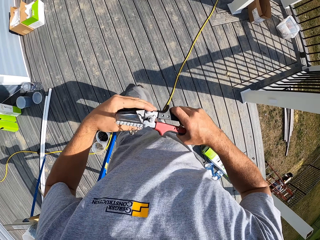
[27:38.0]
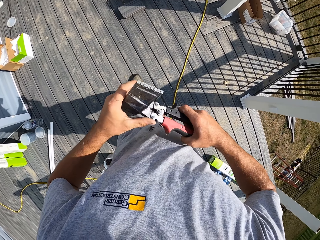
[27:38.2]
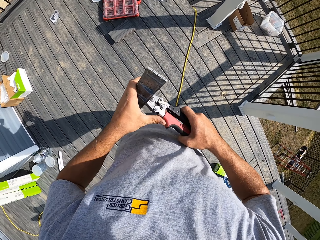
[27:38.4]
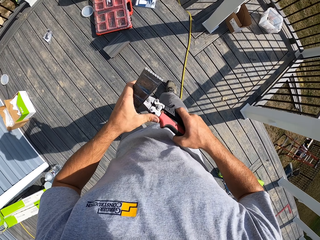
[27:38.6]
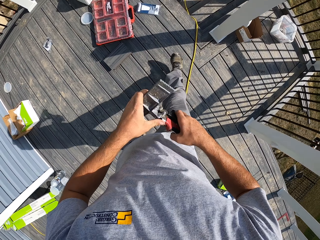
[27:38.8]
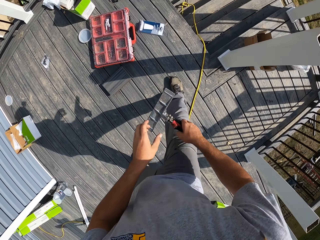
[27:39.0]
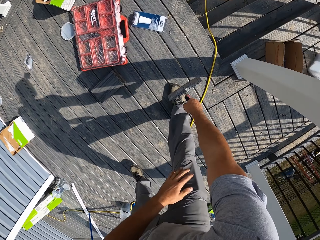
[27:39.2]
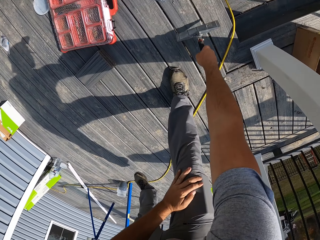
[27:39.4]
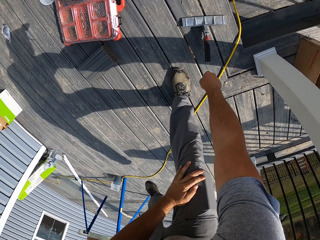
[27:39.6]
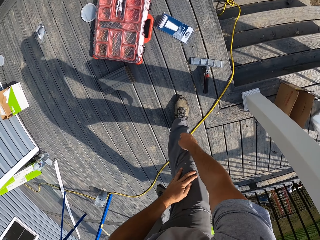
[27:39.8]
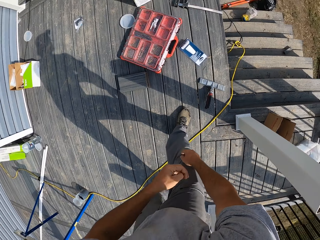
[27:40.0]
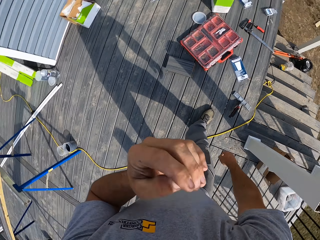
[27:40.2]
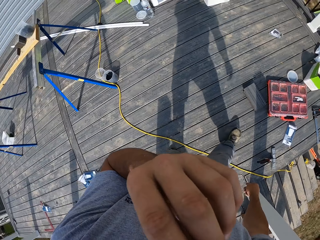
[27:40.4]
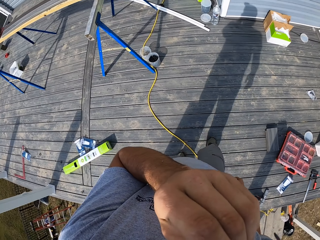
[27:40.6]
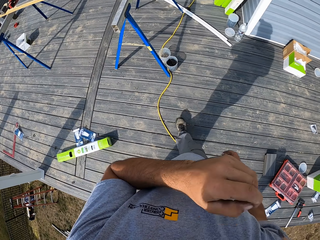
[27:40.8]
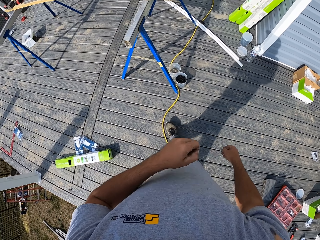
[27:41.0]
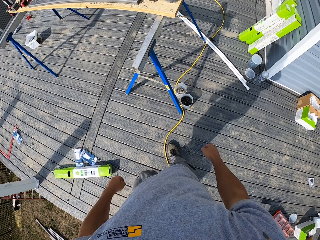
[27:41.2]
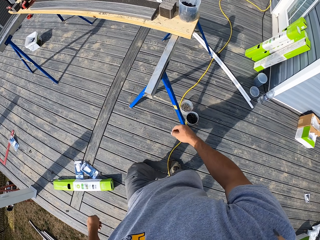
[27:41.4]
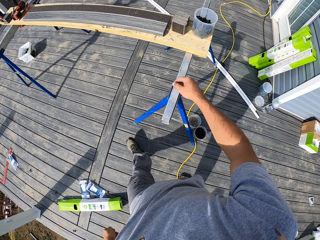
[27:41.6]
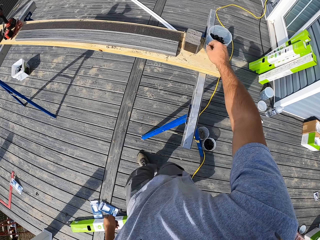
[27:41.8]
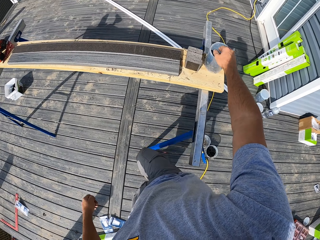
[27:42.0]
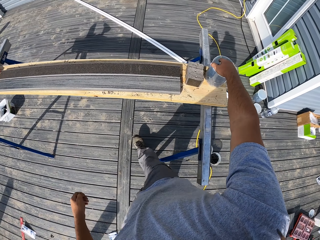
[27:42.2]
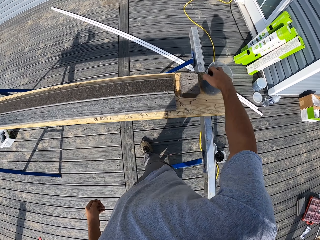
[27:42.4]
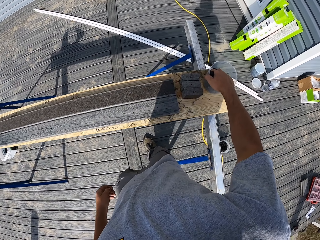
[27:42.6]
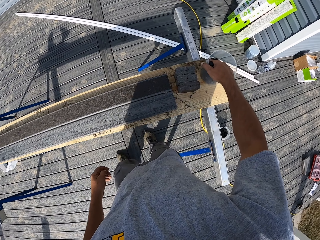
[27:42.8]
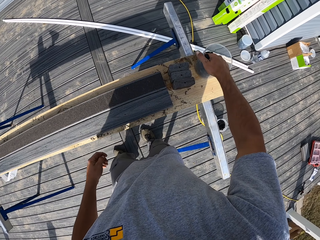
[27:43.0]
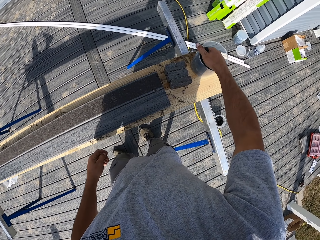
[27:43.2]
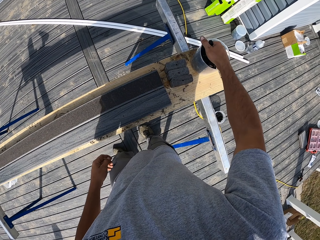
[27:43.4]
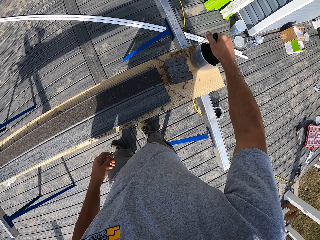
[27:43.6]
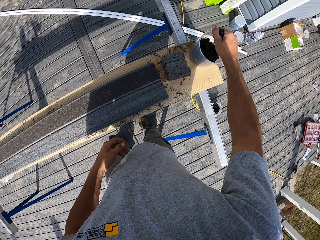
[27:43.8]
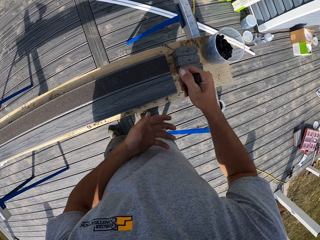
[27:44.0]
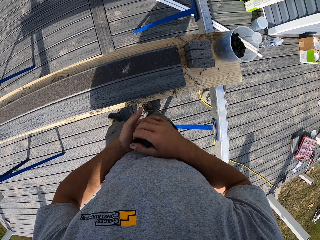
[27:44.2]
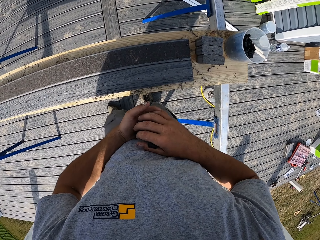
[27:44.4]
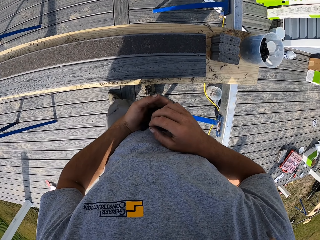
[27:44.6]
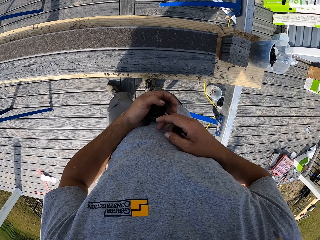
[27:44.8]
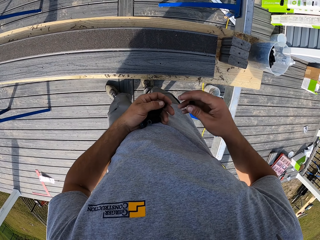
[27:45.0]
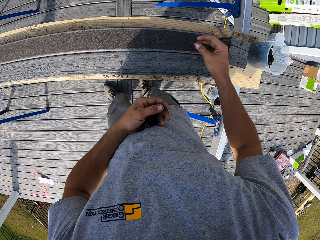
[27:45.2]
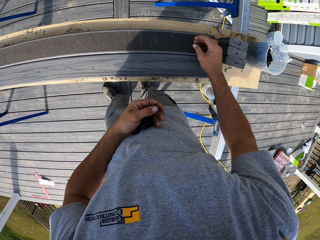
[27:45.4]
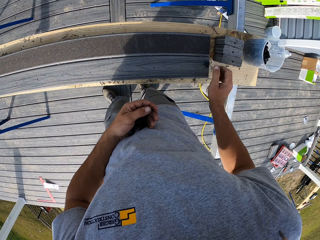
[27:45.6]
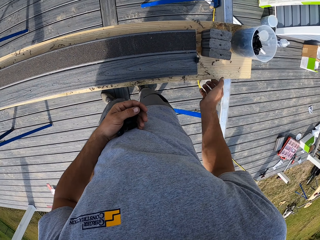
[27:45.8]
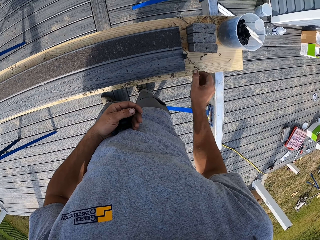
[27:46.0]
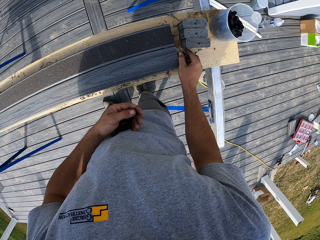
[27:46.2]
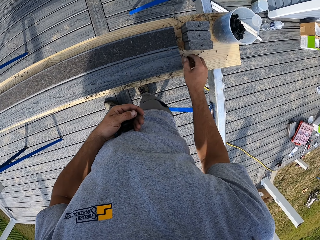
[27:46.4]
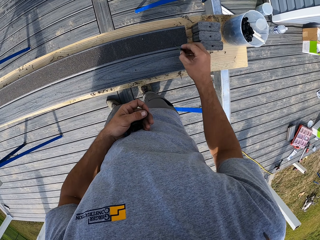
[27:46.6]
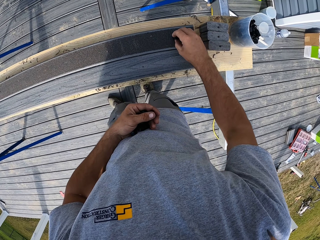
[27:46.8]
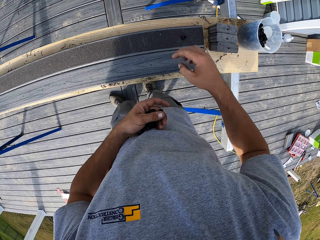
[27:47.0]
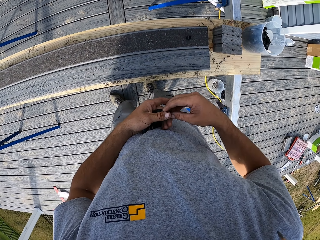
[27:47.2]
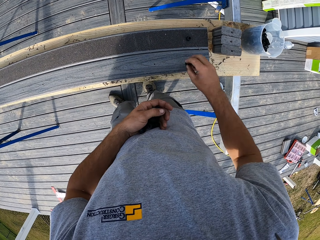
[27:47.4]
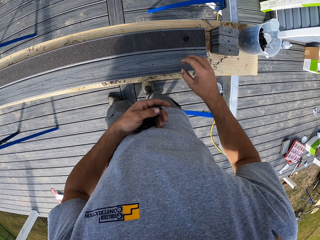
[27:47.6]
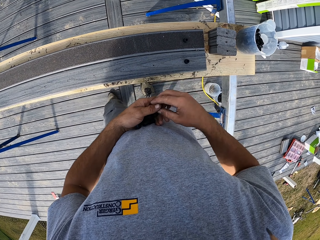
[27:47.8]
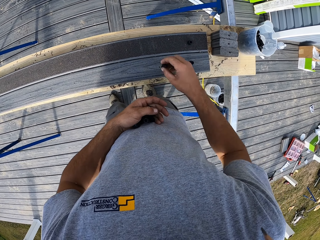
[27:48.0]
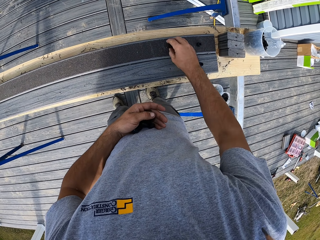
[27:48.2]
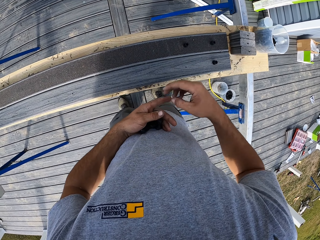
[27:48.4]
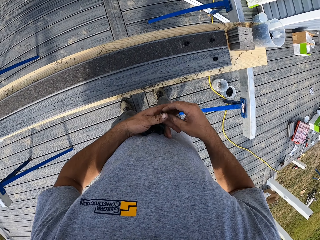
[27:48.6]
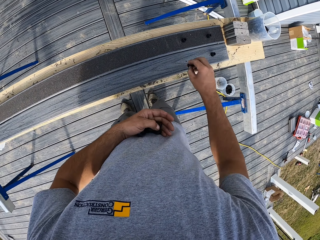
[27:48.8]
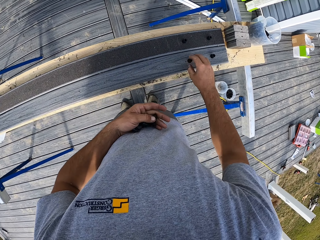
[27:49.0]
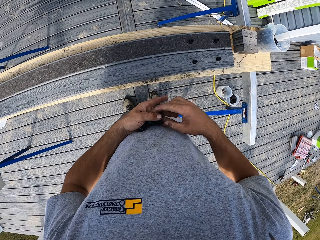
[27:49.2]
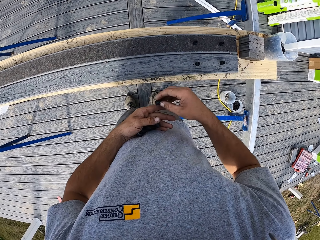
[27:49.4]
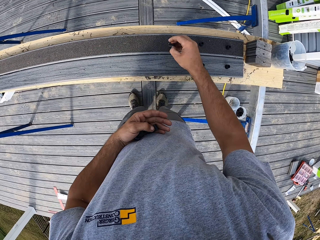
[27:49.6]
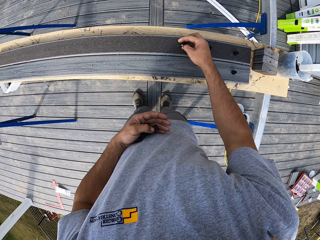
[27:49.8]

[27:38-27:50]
The camera wearer drops the plier on the floor. They touch the face. They raise the left hand towards something. They withdraw the left hand from something. They take a handful of washers from the can. They exchange the washers to the left hand. They arrange the washers on the wood.

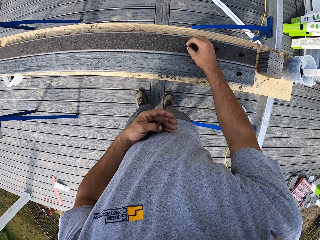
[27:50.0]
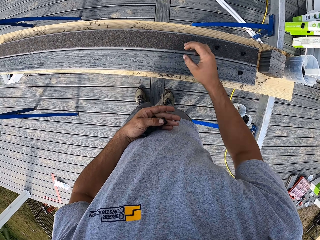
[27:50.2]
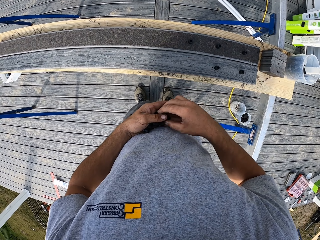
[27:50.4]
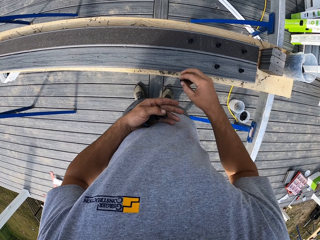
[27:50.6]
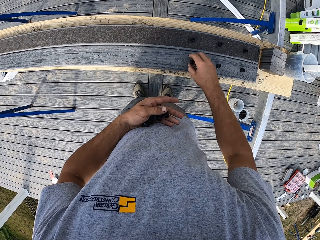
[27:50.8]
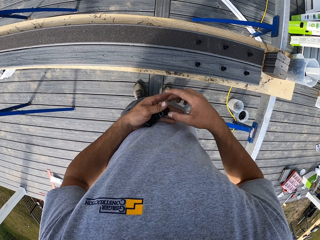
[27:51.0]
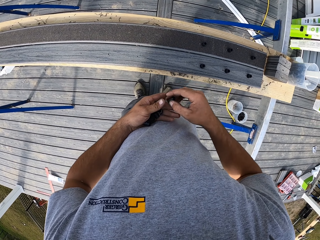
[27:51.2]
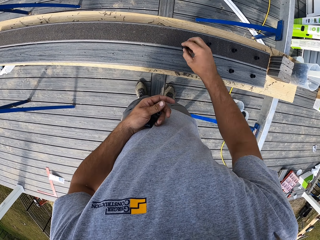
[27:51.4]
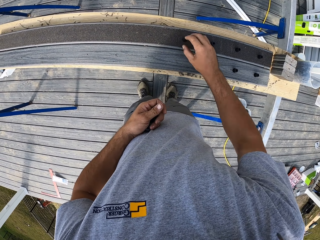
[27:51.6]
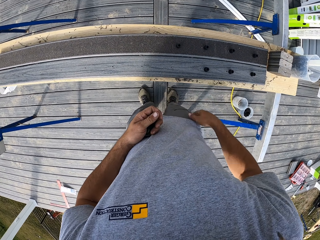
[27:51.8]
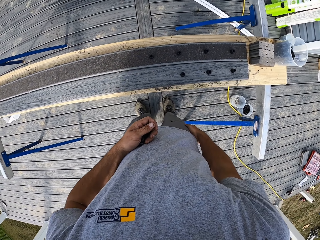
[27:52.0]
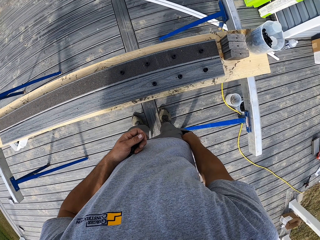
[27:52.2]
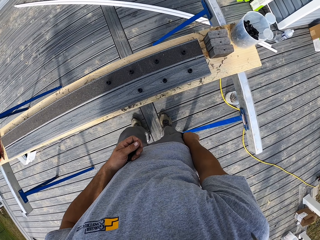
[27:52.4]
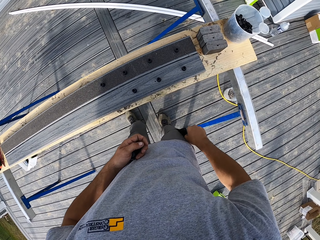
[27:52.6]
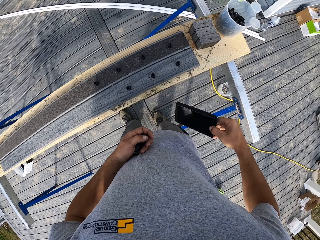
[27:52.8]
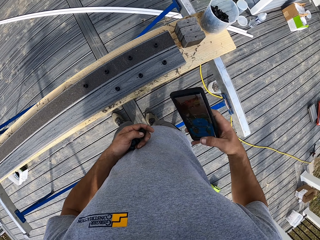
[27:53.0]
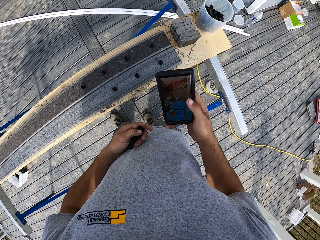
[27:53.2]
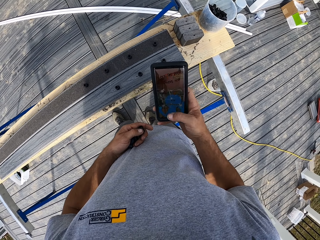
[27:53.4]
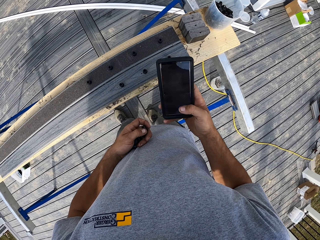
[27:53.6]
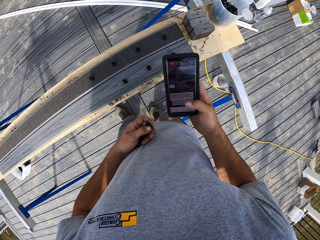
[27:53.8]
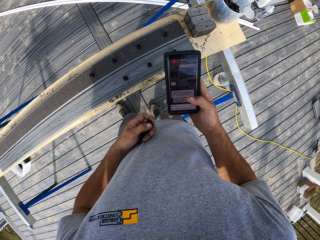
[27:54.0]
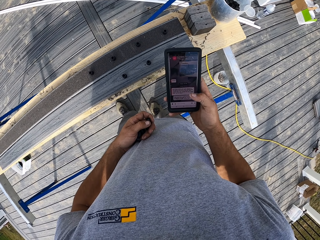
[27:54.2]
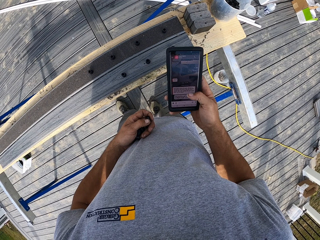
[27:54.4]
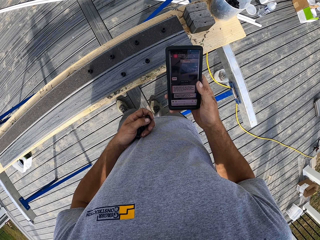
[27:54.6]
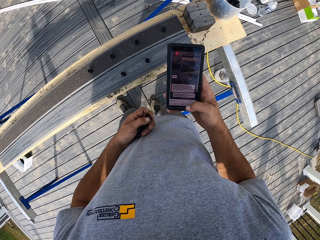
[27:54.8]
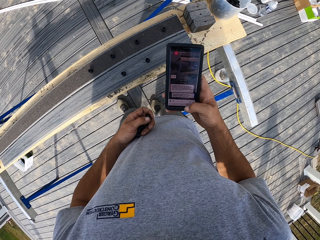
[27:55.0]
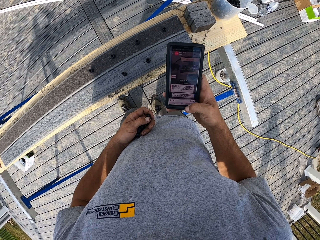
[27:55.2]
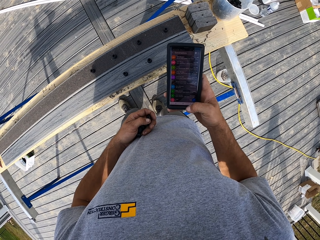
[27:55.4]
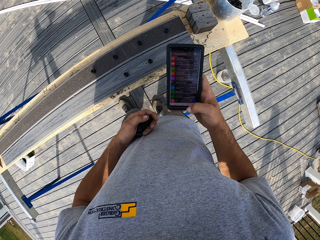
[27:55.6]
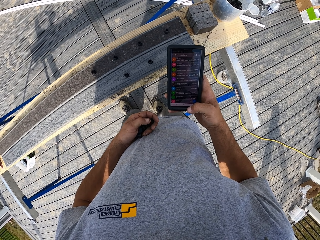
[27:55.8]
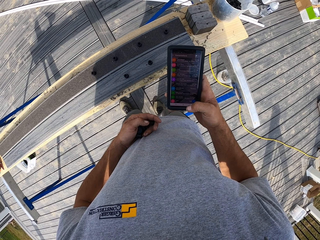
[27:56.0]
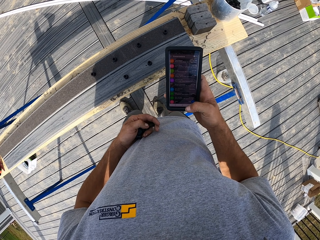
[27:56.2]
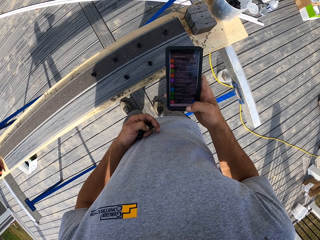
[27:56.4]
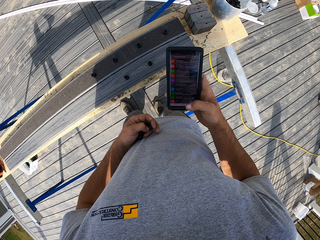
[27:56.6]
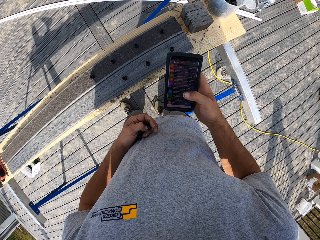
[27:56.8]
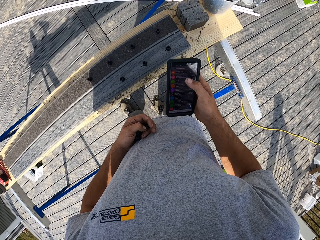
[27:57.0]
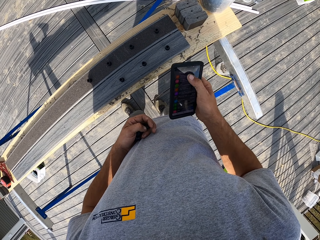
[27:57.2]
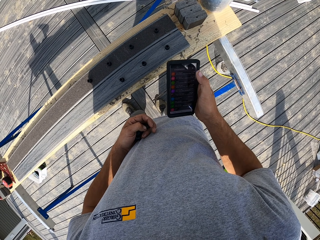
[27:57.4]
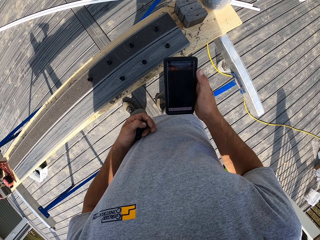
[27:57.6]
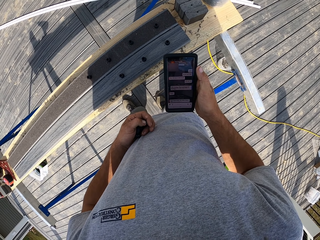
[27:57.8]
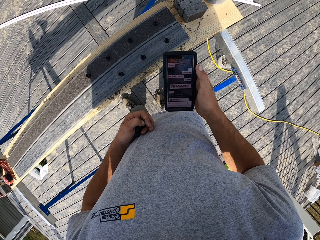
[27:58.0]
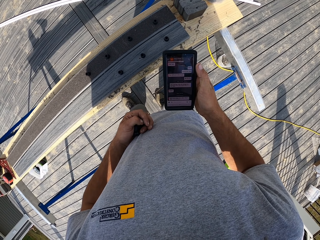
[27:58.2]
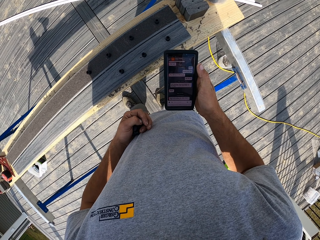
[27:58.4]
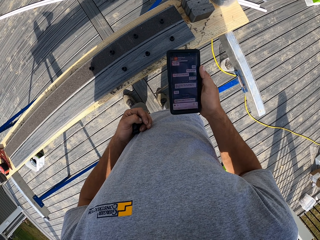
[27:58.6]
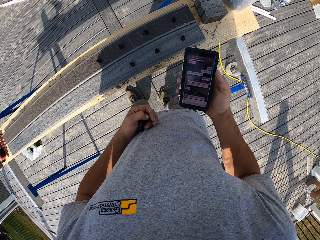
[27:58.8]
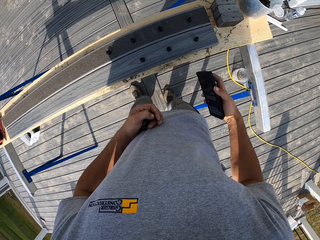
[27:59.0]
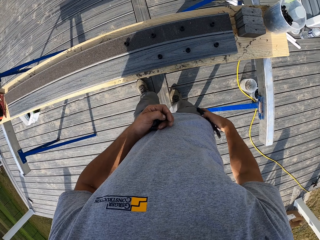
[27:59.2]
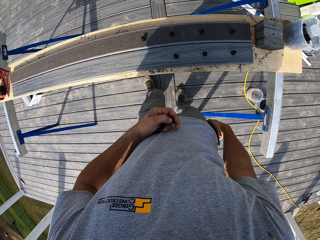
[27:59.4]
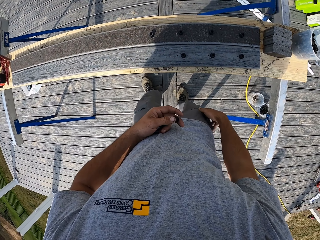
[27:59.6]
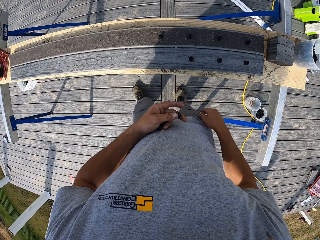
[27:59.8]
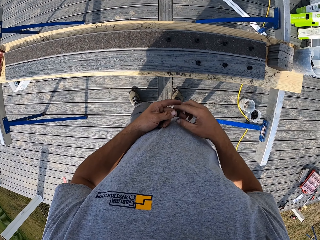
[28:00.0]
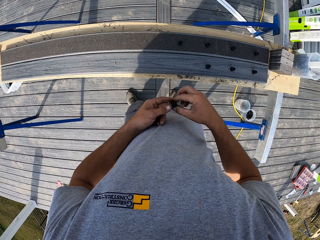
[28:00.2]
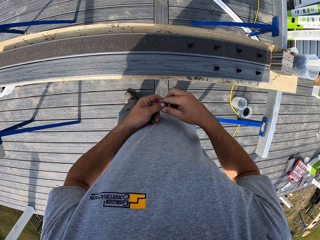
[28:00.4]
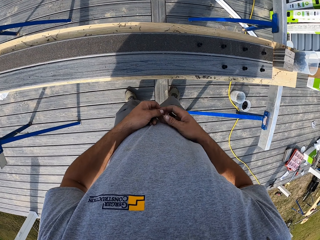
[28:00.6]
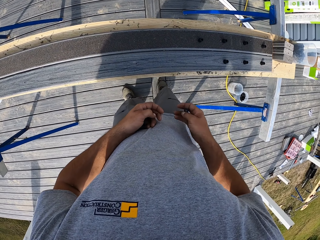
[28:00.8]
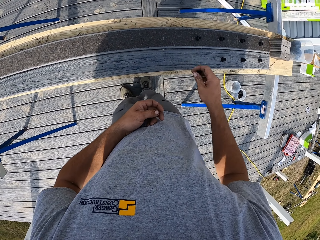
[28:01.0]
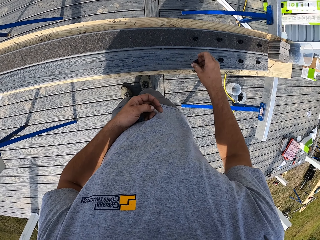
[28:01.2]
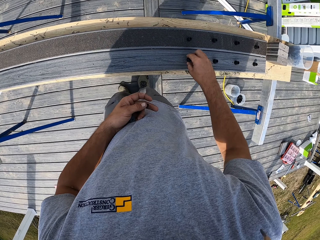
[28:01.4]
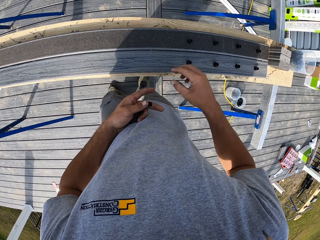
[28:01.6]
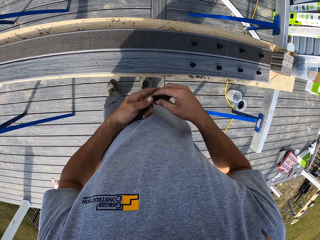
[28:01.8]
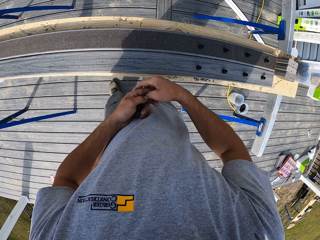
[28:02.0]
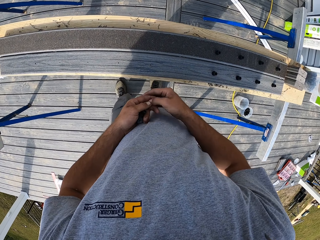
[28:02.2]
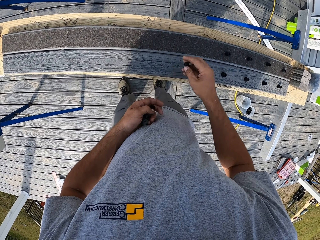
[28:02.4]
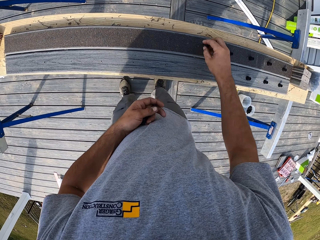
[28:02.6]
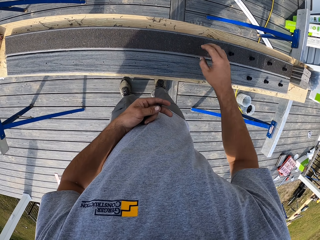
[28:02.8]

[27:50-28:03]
The camera wearer picks the mobile phone from the pocket. They scroll the mobile phone. They use the phone. They place the mobile phone in the pocket. They pick an object from the left hand. They arrange the washer on the wood.
